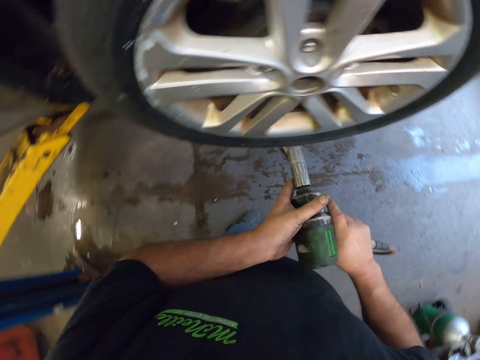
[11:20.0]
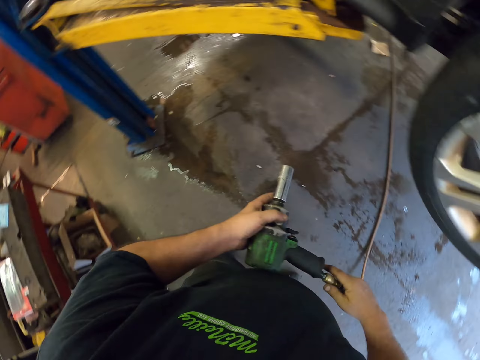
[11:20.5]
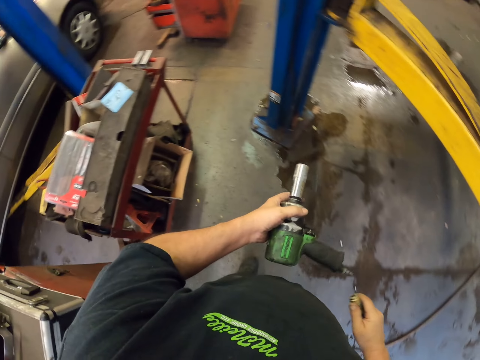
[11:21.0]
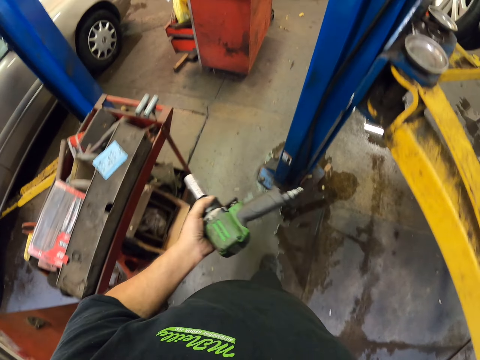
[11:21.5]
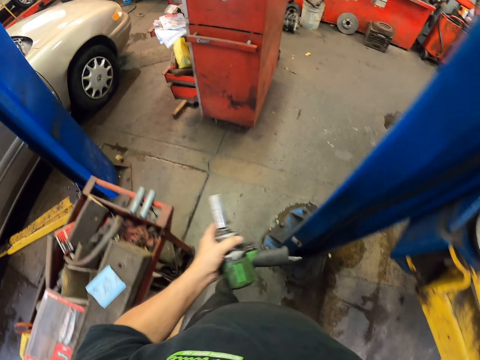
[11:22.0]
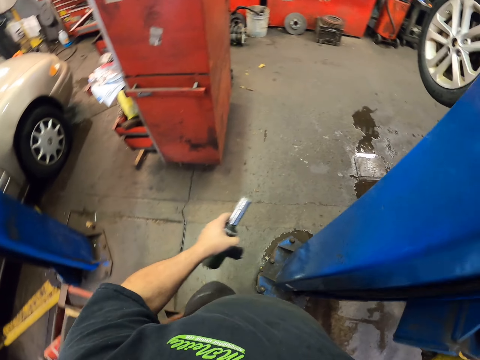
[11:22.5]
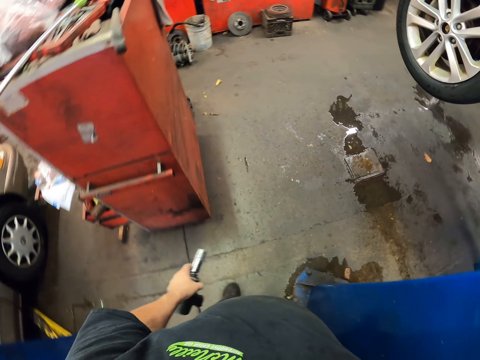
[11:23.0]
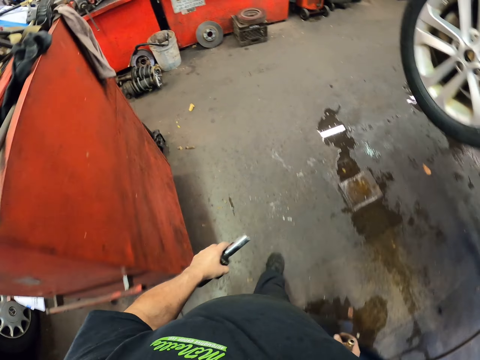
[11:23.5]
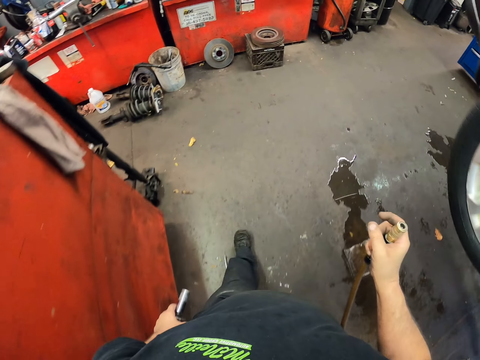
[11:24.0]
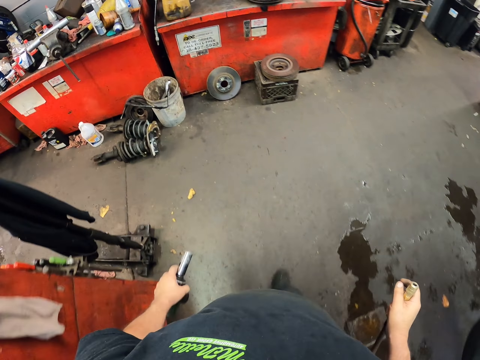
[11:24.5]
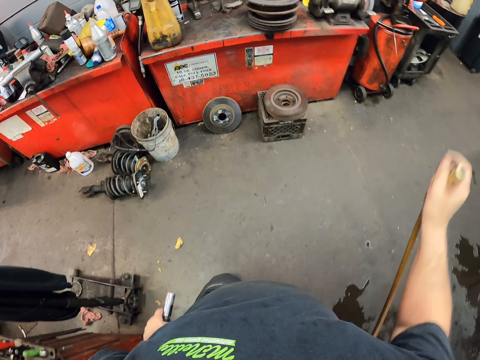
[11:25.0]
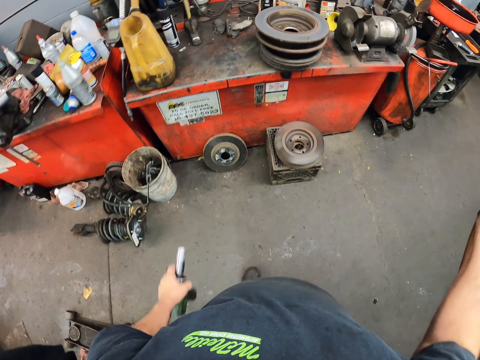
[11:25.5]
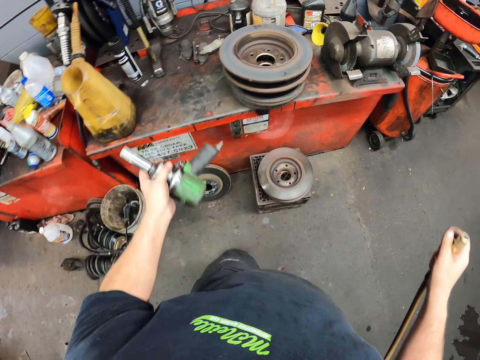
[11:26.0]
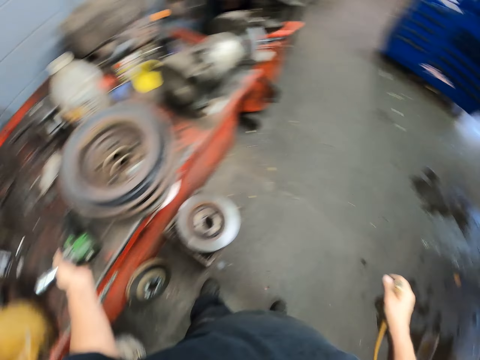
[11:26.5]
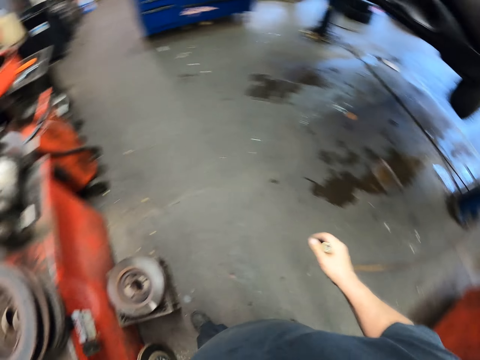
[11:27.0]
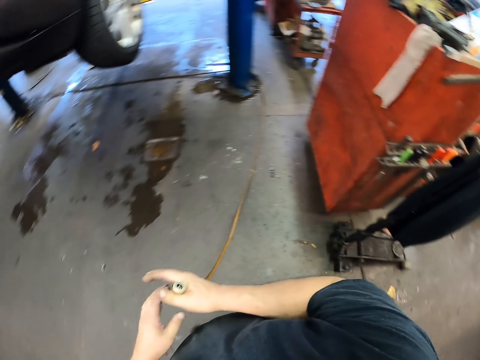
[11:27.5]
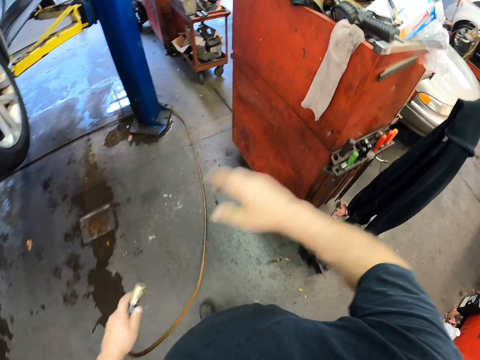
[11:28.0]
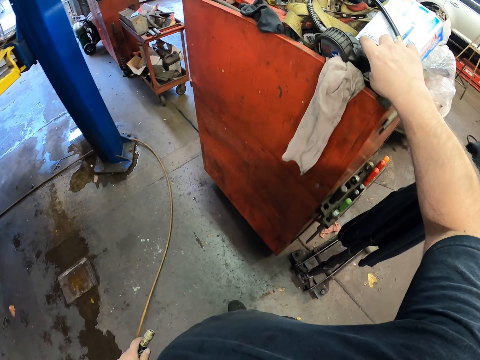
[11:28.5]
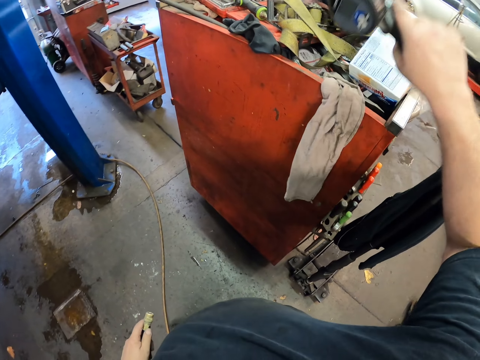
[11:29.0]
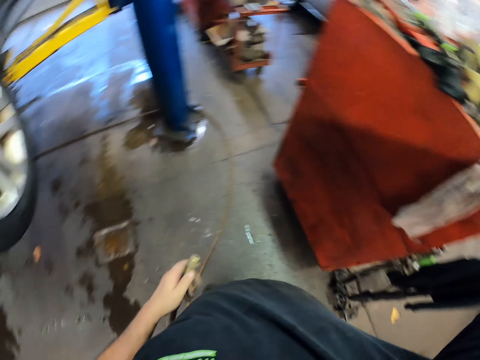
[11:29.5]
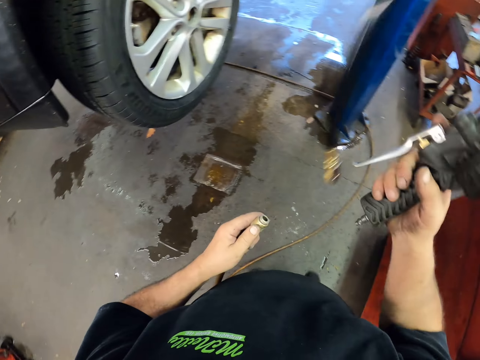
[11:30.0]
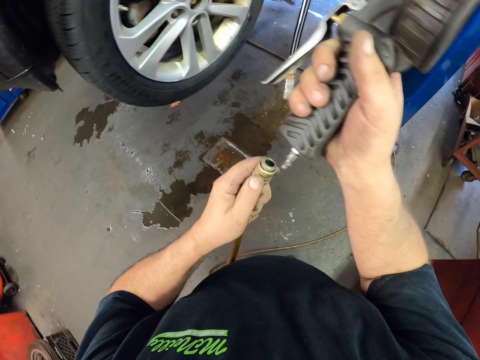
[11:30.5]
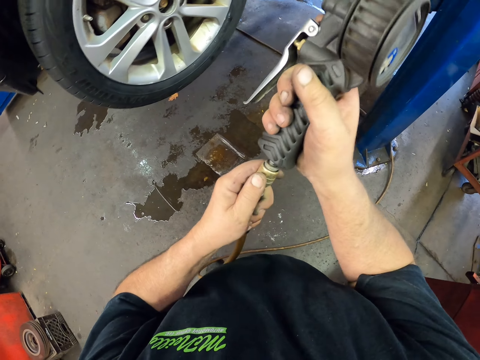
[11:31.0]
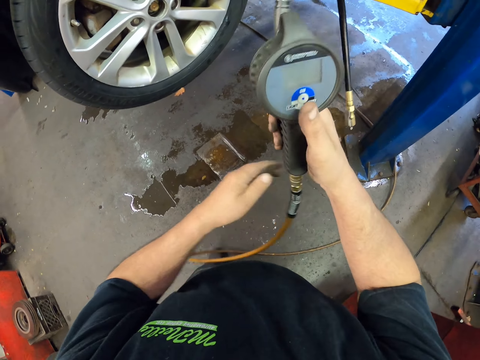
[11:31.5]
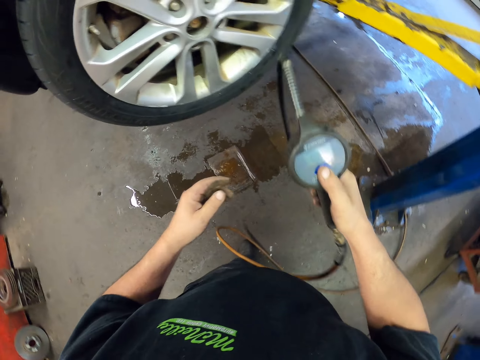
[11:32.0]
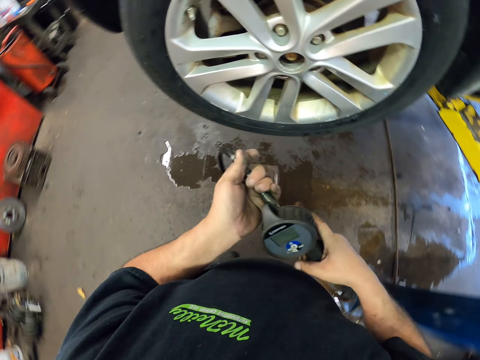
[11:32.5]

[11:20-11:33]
The camera wearer places the machine on the other hand. They remove the cable from the machine. They walk around the garage. They place the machine on the table. They place the cable on the other hand. They pick the tyre pressure machine from the trolley. They fix the pressure machine to the cable.

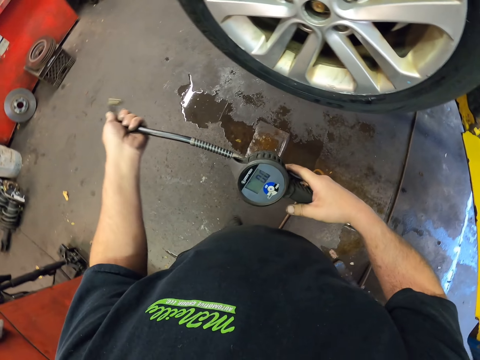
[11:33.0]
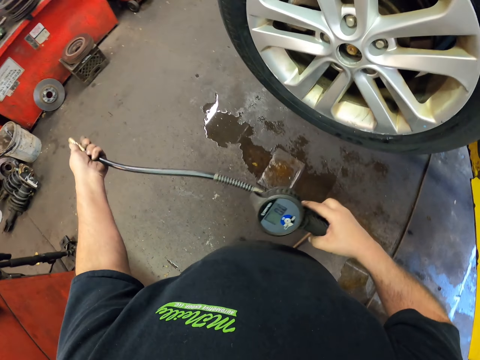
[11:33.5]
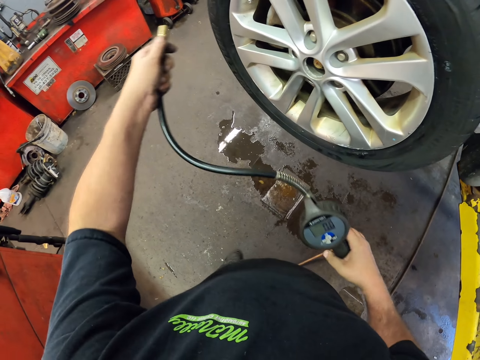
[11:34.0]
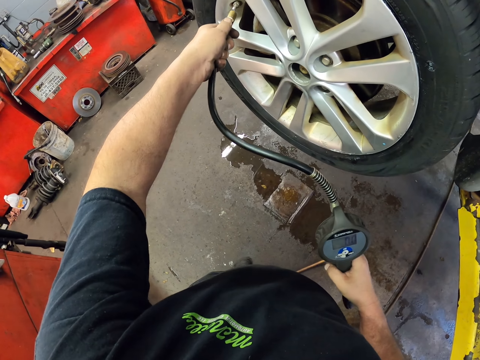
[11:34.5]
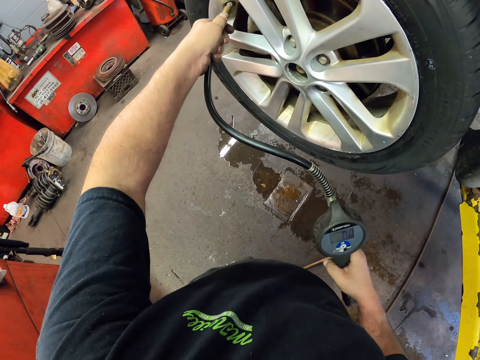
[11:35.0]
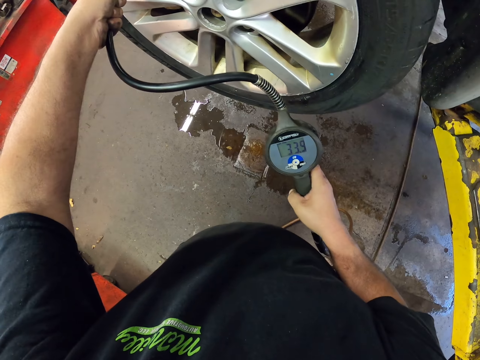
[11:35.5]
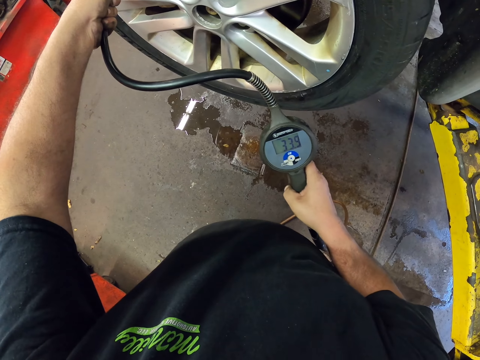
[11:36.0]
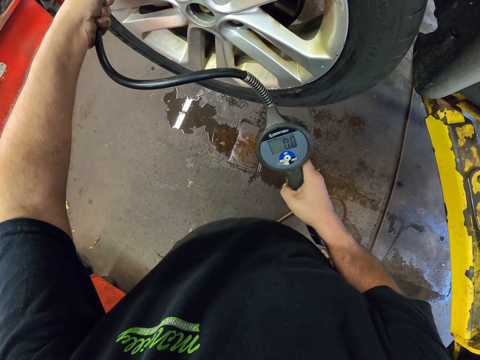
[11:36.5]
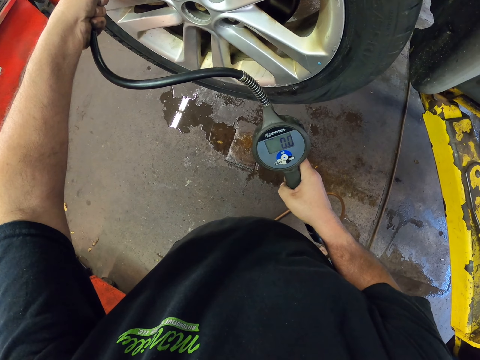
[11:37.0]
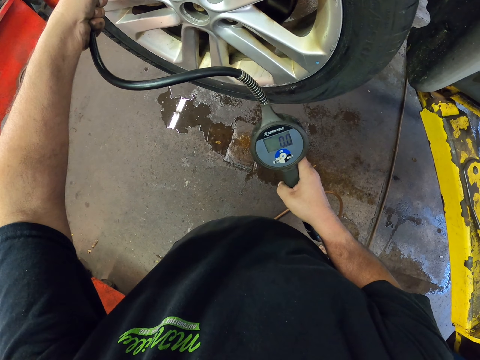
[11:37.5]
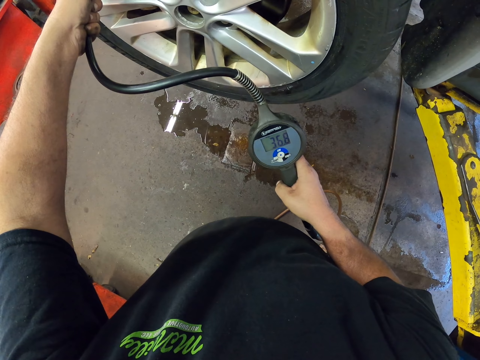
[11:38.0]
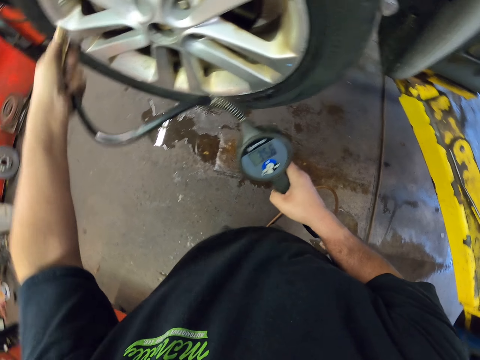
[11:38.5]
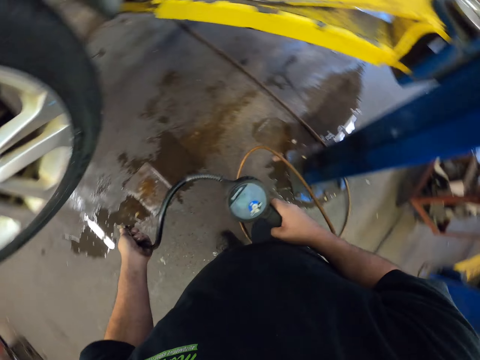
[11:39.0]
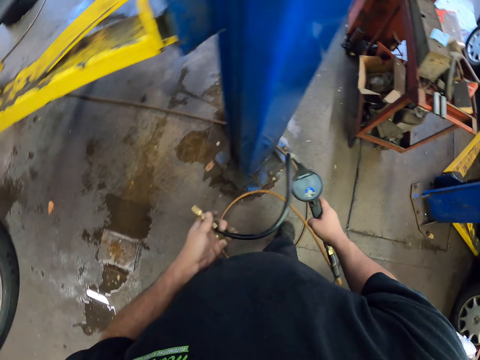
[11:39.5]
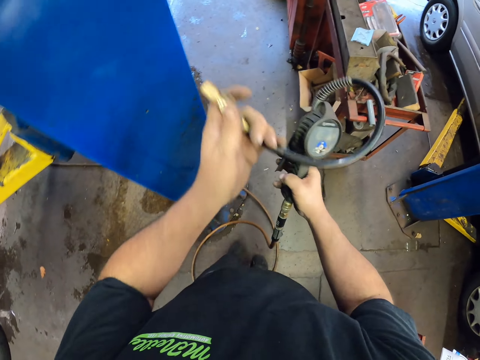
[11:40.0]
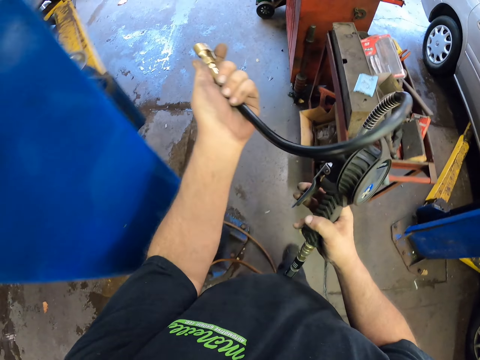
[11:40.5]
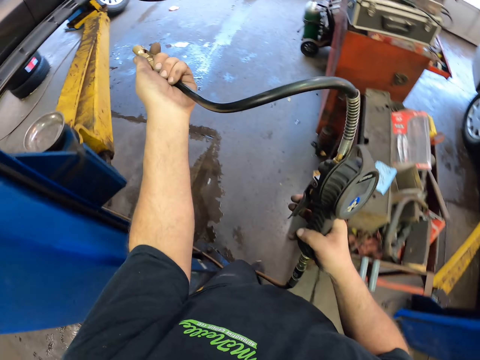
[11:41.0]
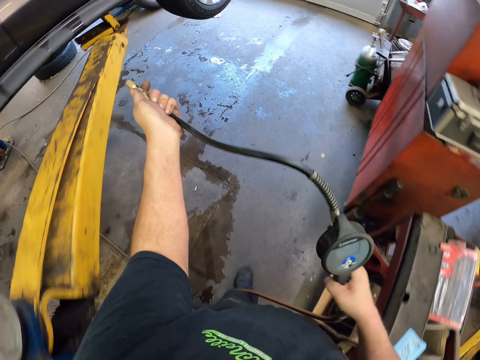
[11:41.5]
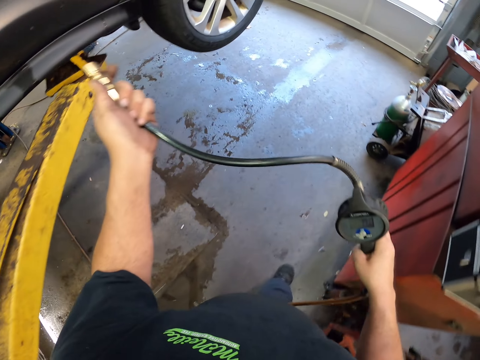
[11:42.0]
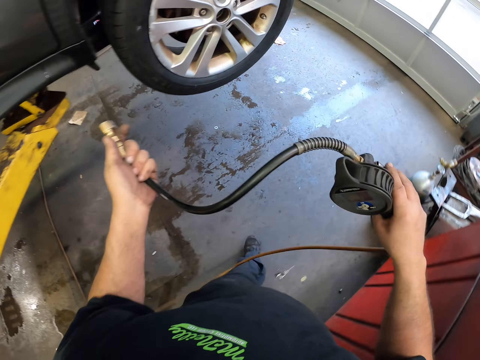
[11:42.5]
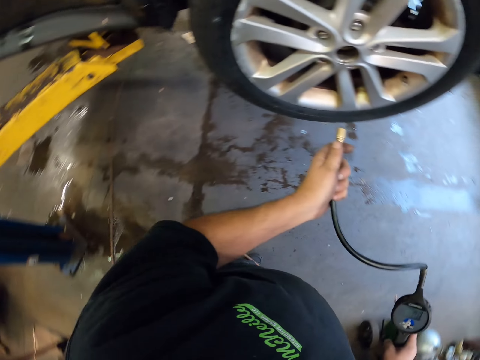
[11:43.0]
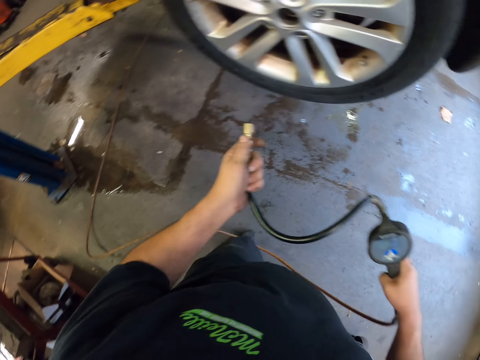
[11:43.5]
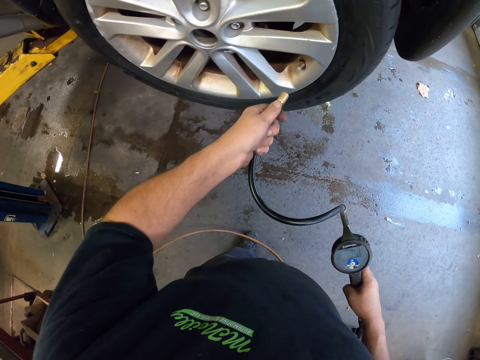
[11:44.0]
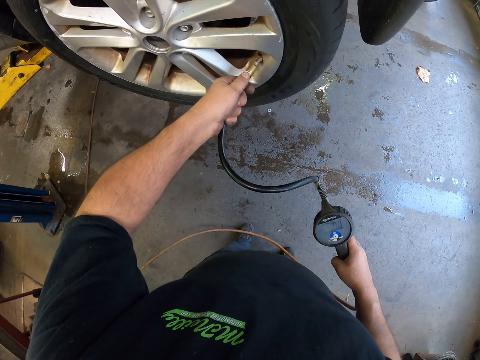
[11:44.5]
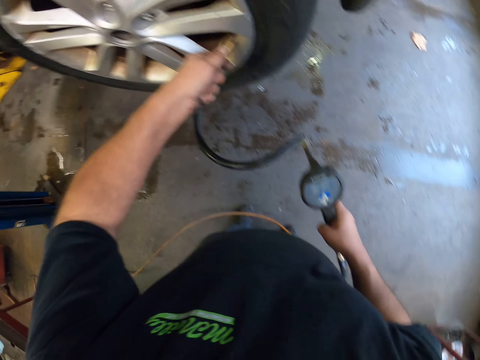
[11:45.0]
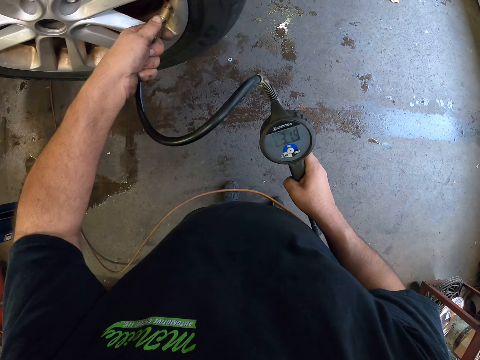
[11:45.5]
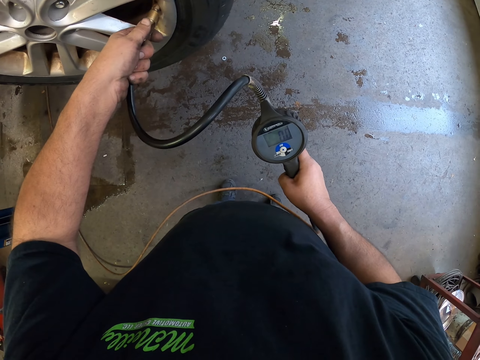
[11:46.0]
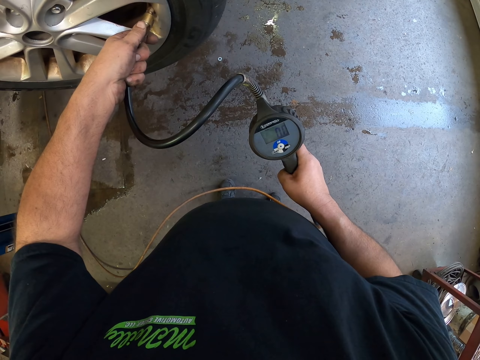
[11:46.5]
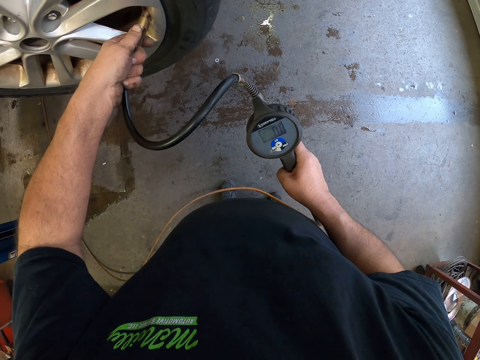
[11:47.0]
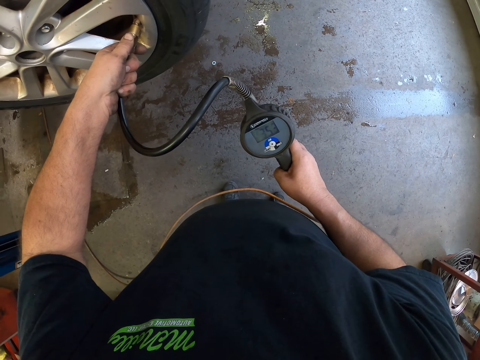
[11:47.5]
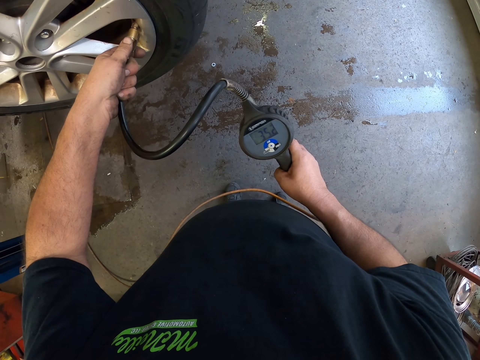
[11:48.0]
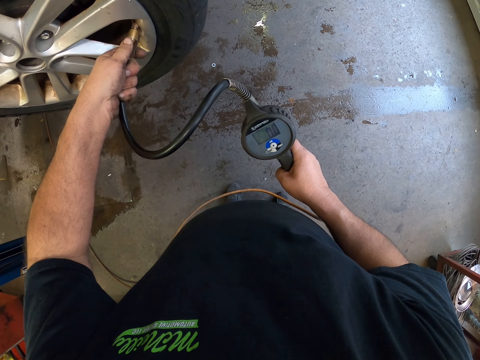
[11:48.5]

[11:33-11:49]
The camera wearer looks at the gun. They place the gun on the tire pressure tube. They fix the pressure pipe through the metal valve stem. They look at the pressure gun. They walk towards a tyre. They place the gun on the tire pressure tube. They fix the pressure pipe through the metal valve stem. They look at the pressure gun.
